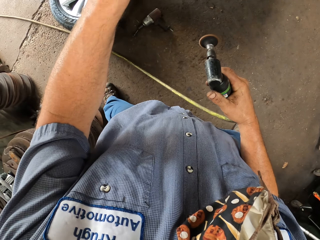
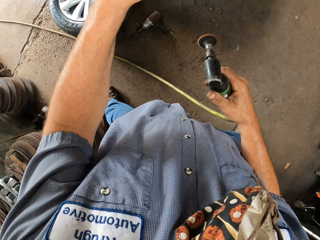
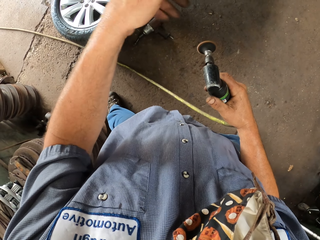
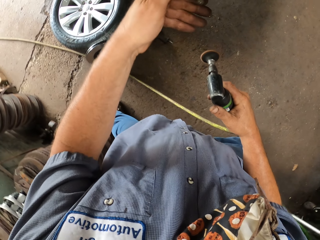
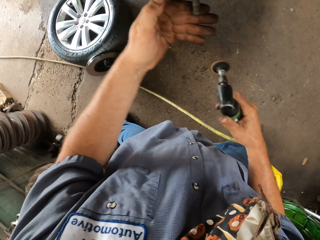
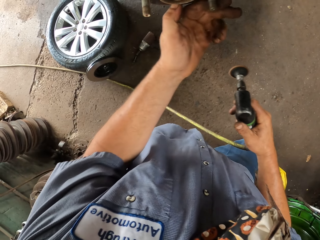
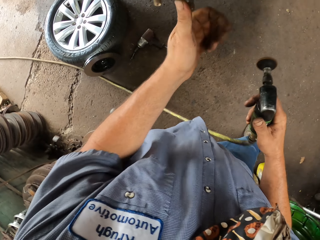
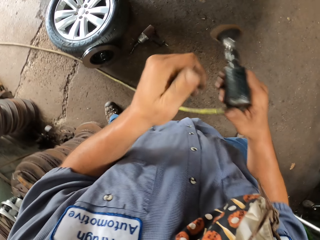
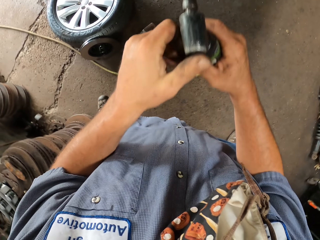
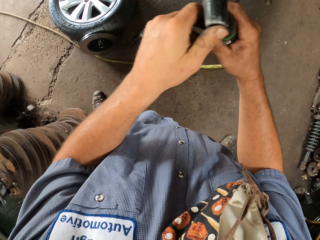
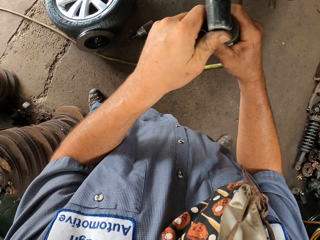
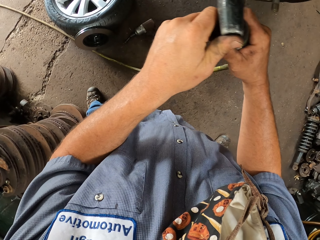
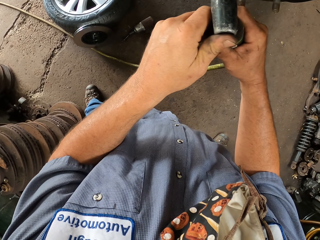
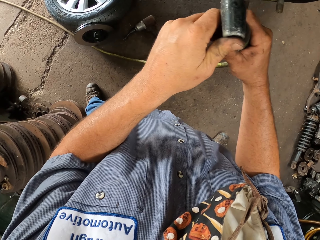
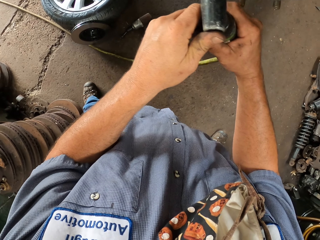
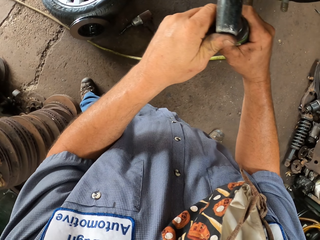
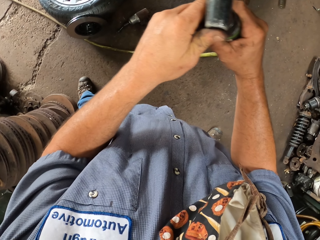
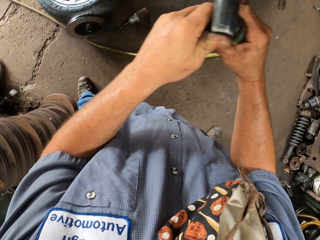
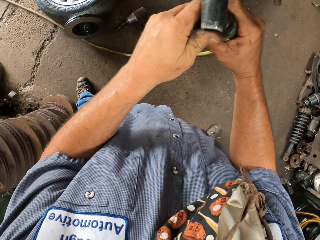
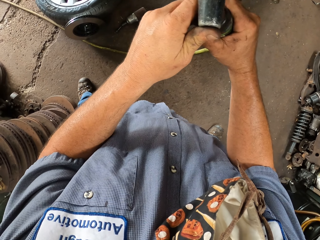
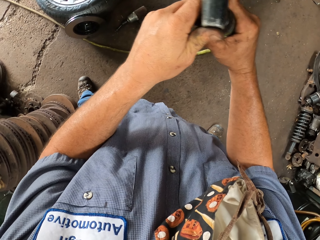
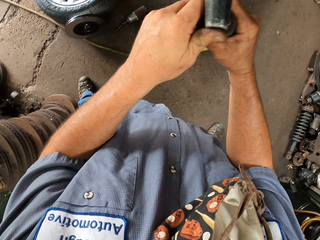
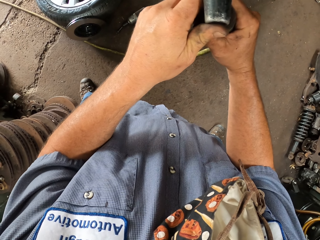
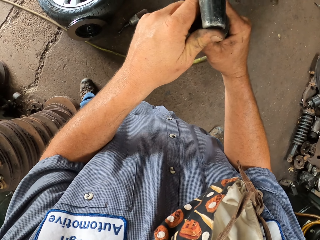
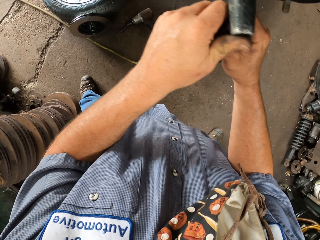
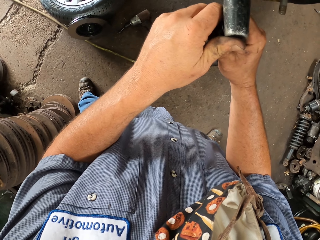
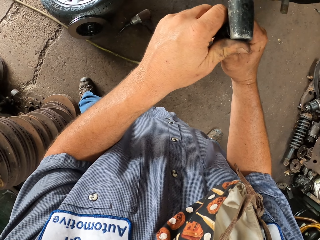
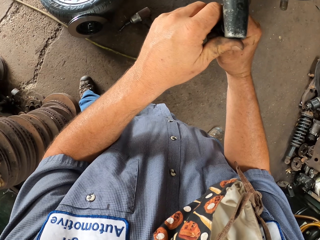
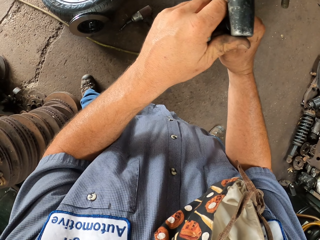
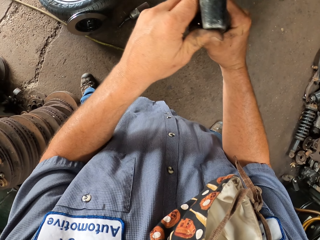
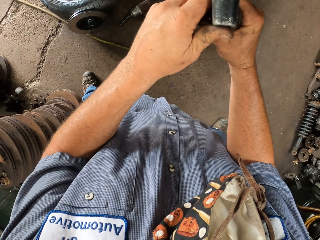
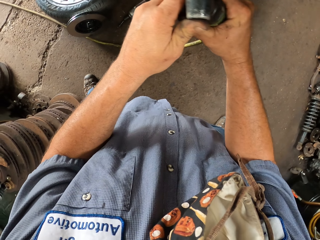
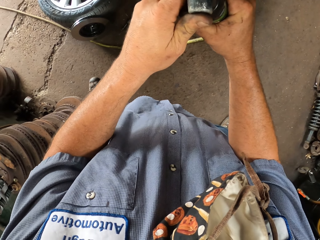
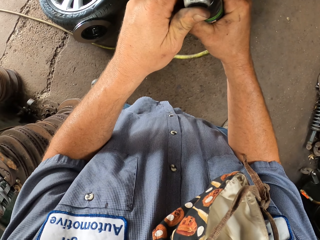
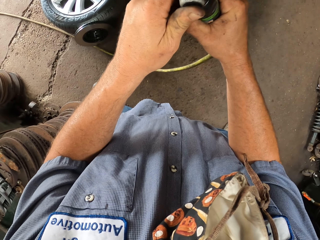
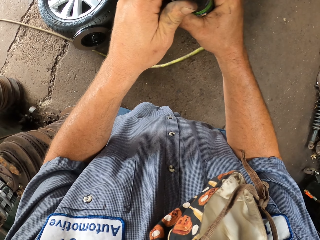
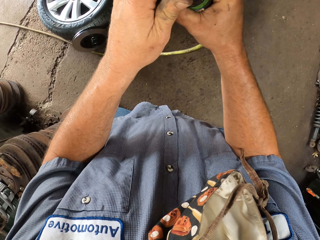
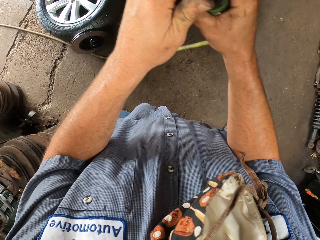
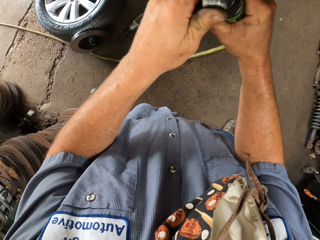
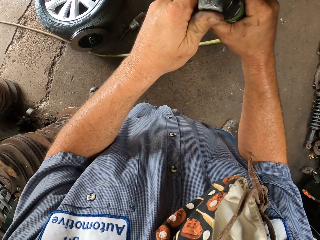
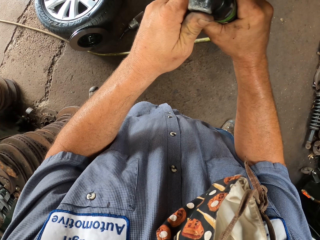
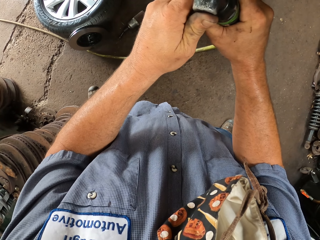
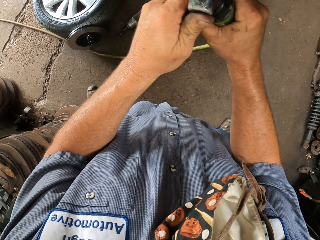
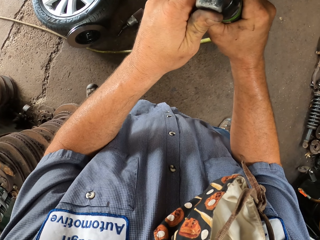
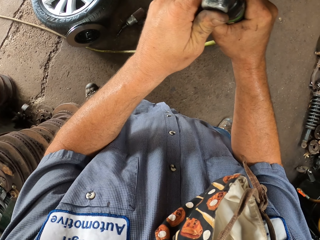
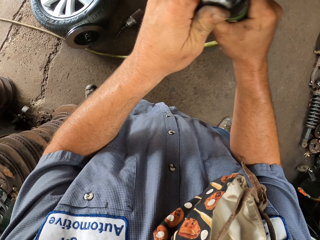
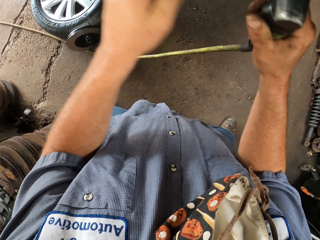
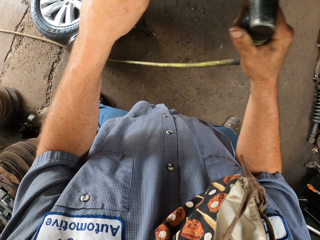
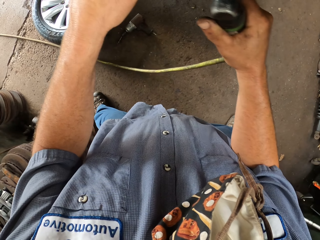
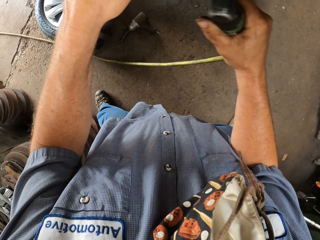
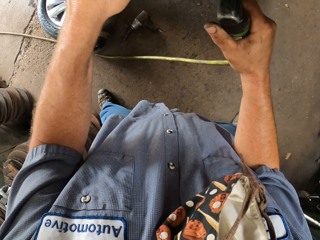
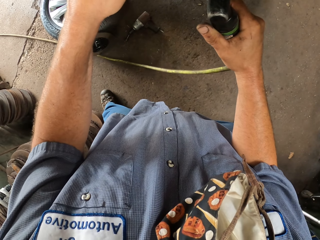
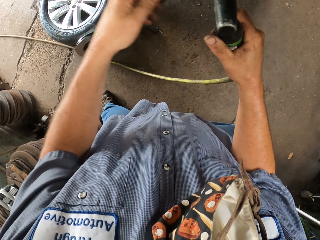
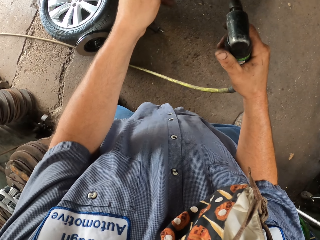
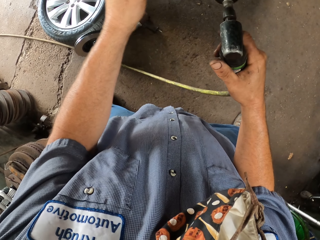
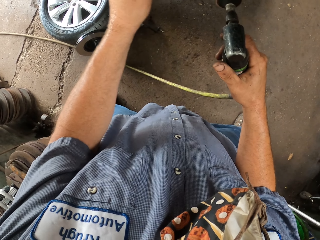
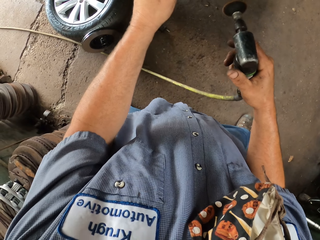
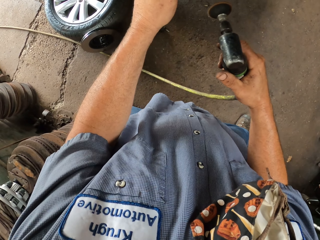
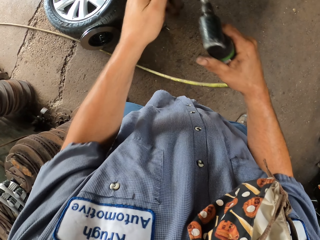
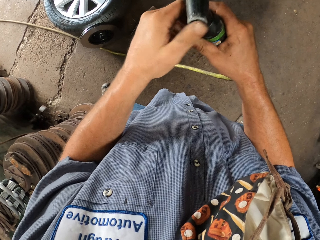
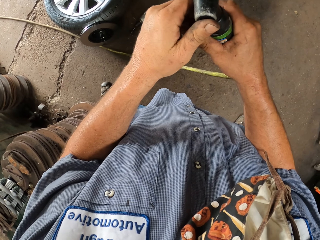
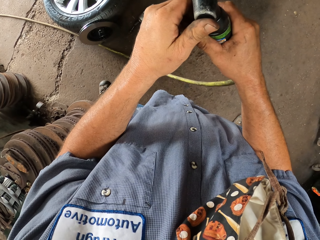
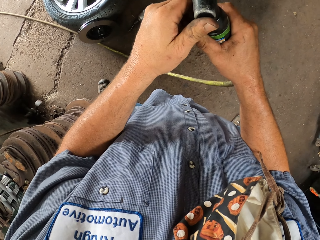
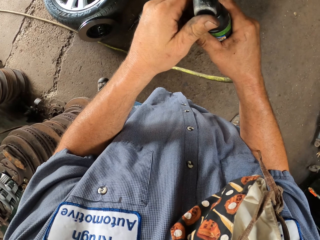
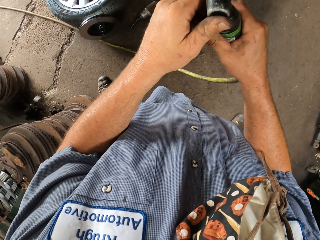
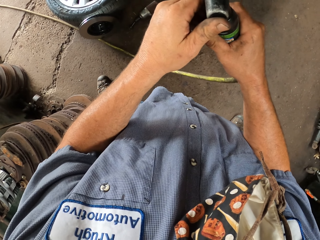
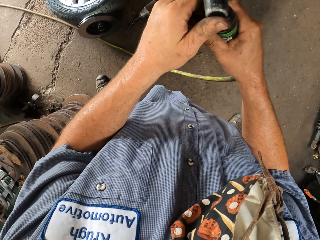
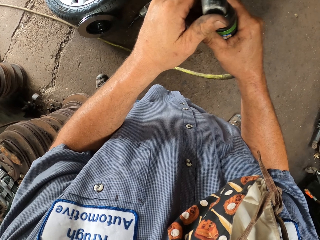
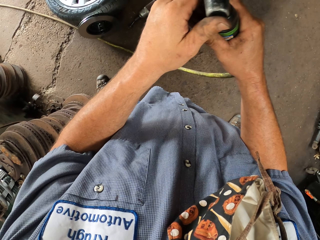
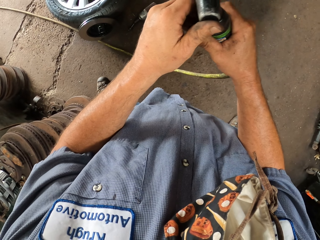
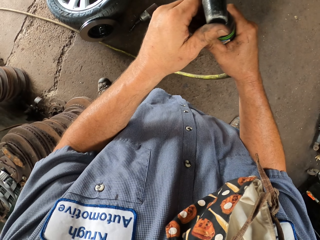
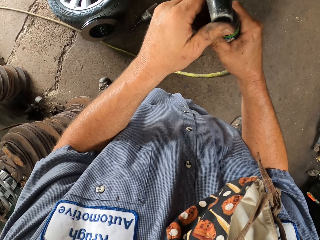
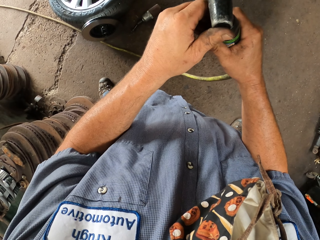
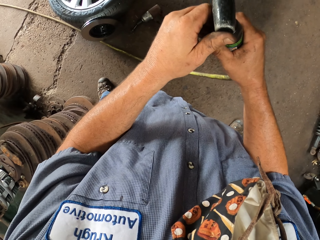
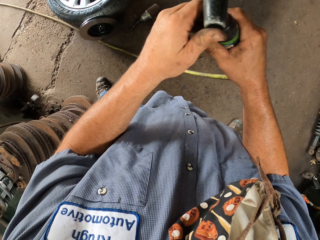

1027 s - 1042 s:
The camera wearer moves the left hand. He lifts his hand. He shakes the pipe. He holds something with both hands. He moves around something with both hands. He holds something with both hands. He moves around something with both hands. He lifts his hand. He moves the left hand. He shakes the pipe. He holds something with both hands.

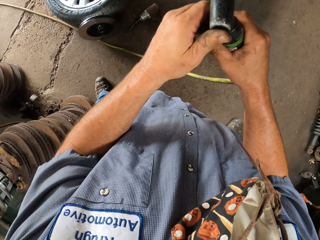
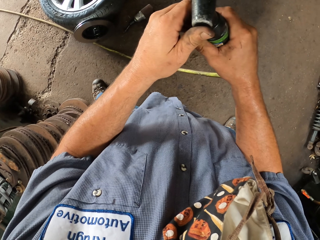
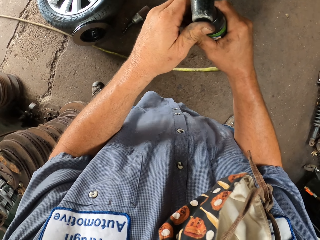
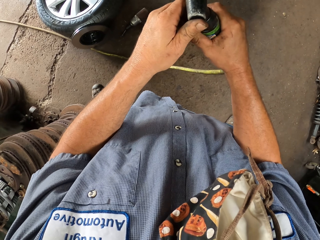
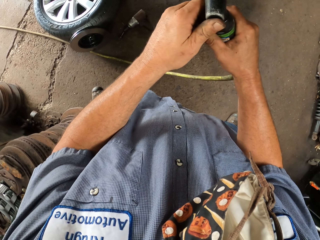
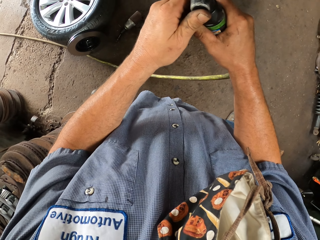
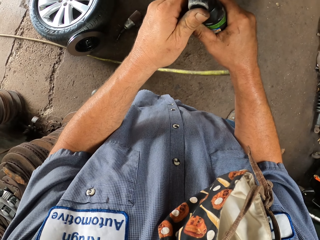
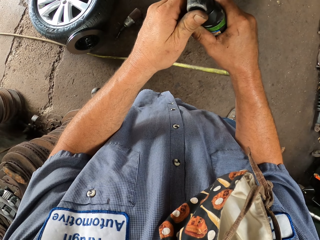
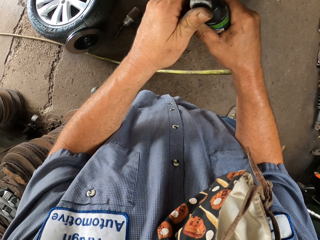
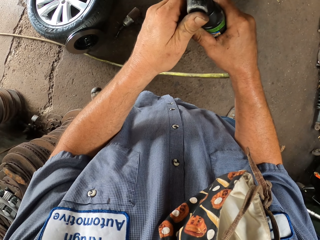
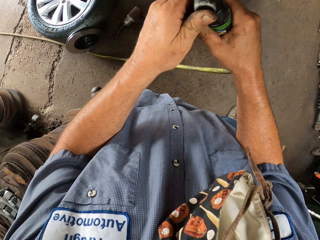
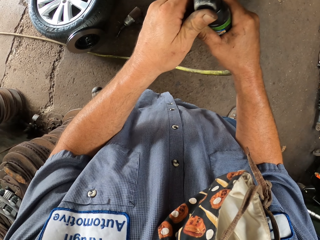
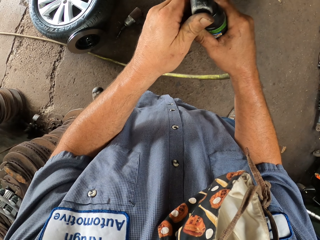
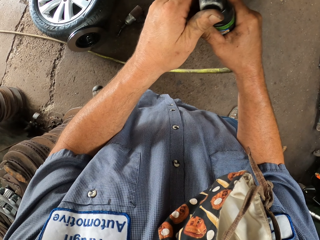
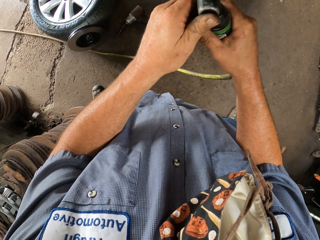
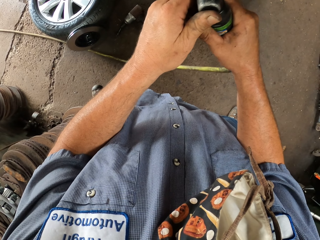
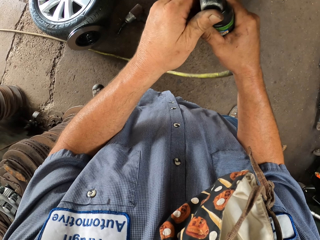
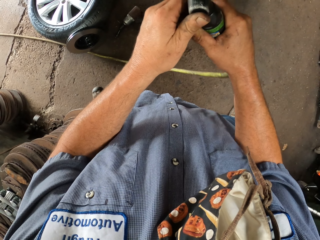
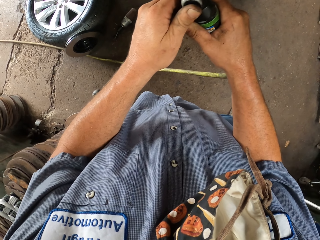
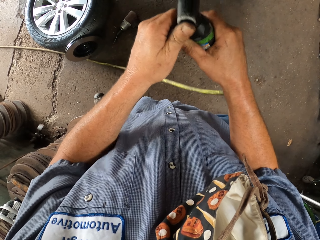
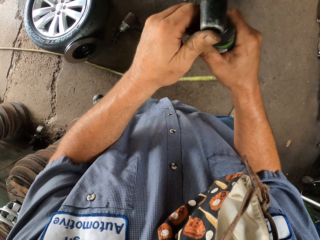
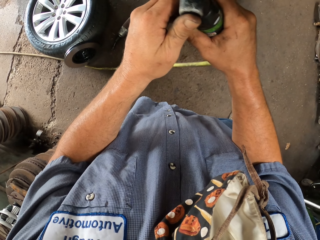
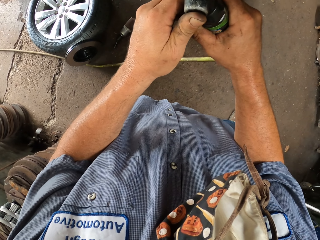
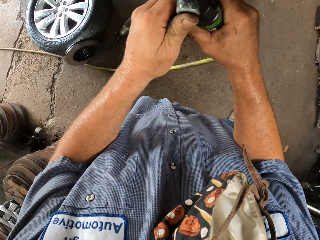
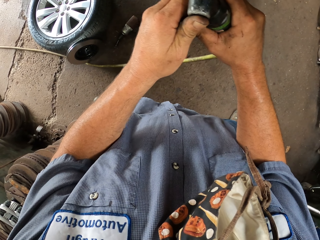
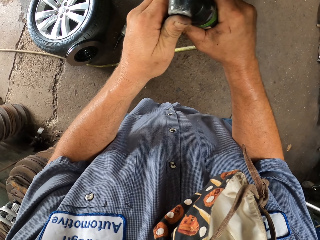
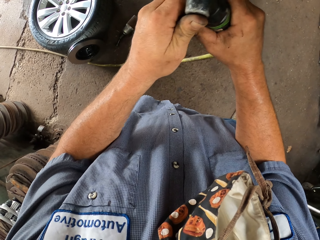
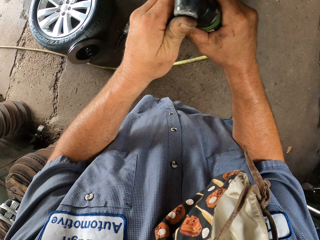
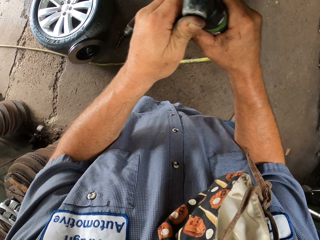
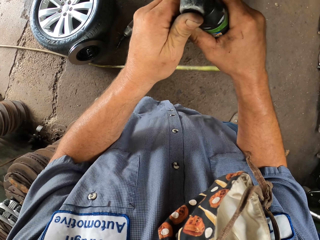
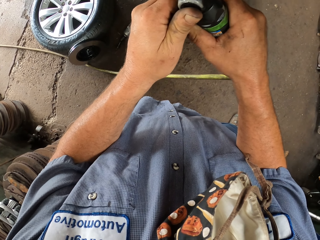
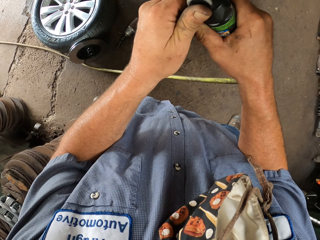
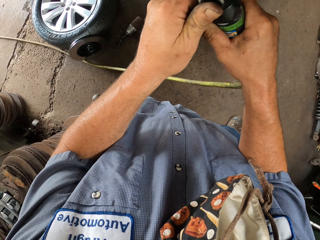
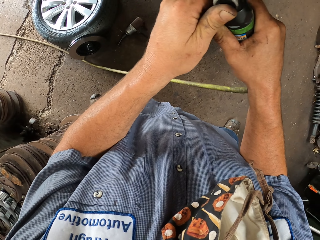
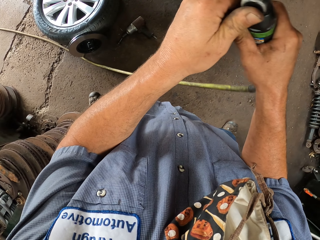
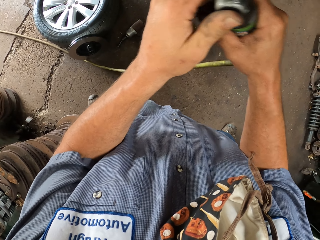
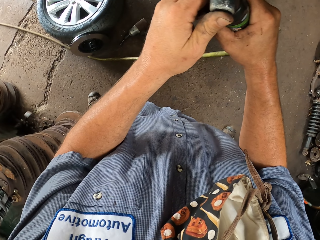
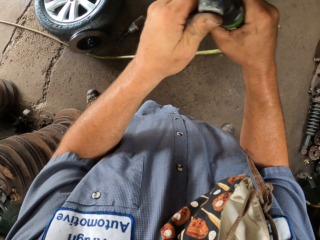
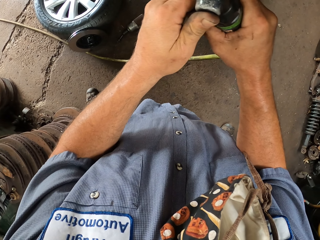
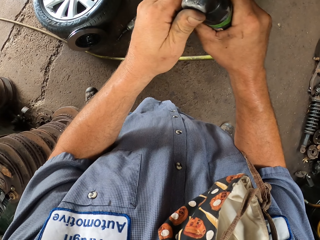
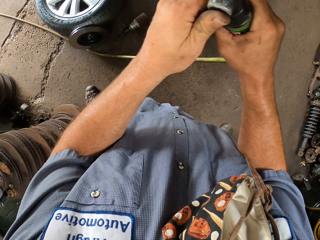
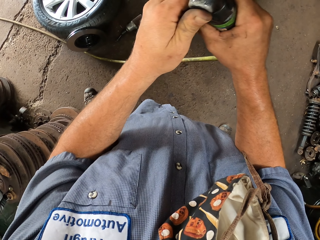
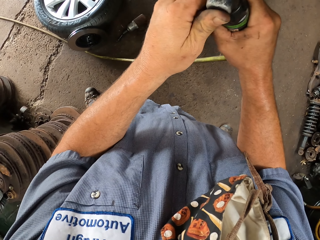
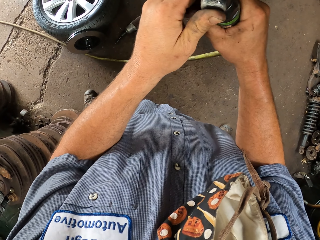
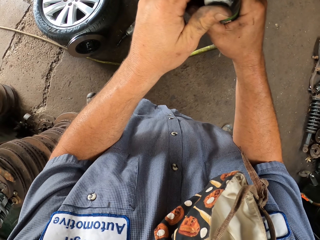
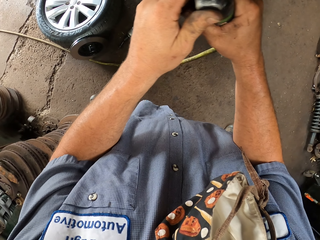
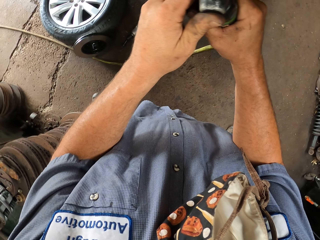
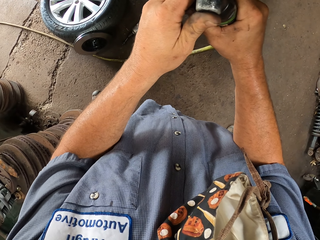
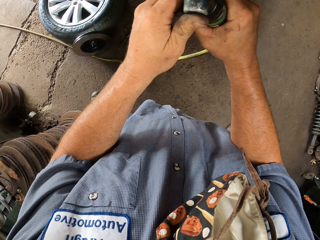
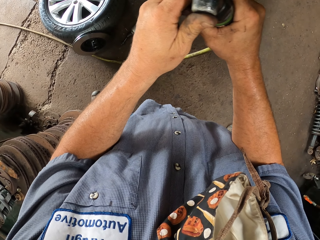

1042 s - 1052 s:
The camera wearer moves around something with both hands. They hold something with both hands. They move around something with both hands. They hold something with both hands.
